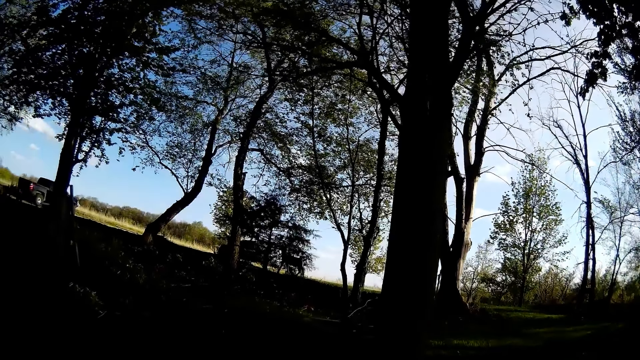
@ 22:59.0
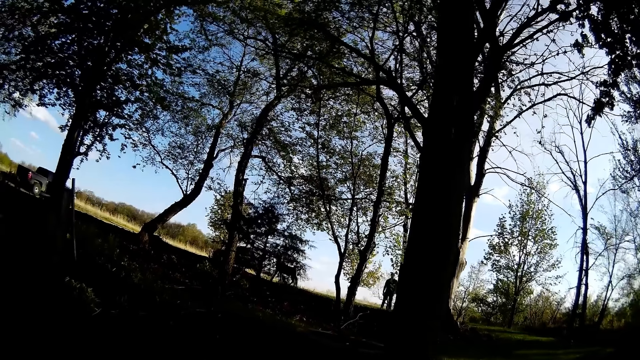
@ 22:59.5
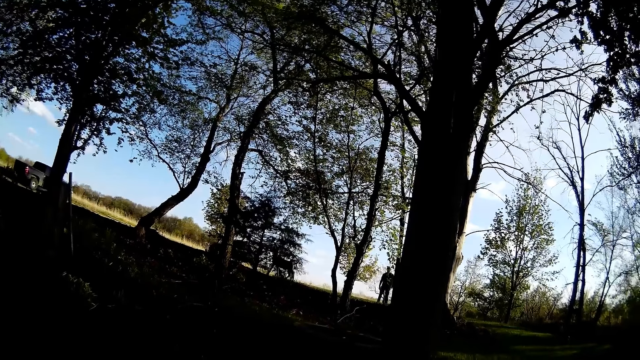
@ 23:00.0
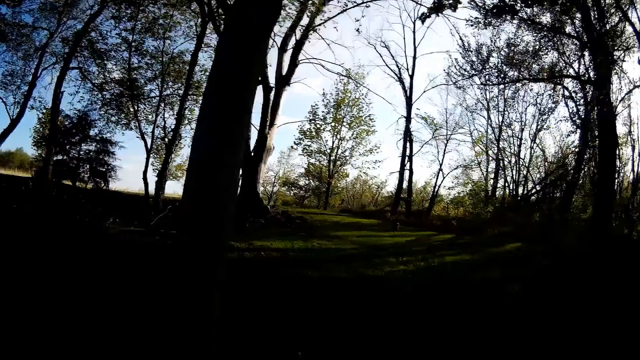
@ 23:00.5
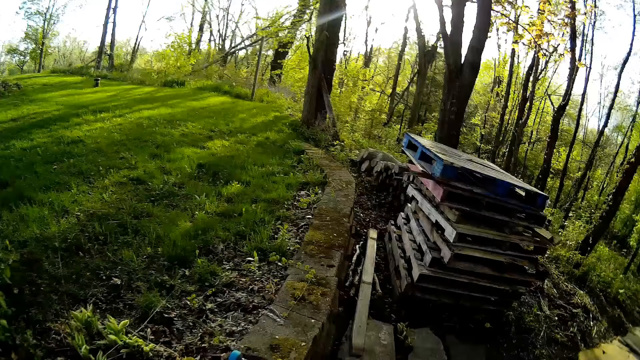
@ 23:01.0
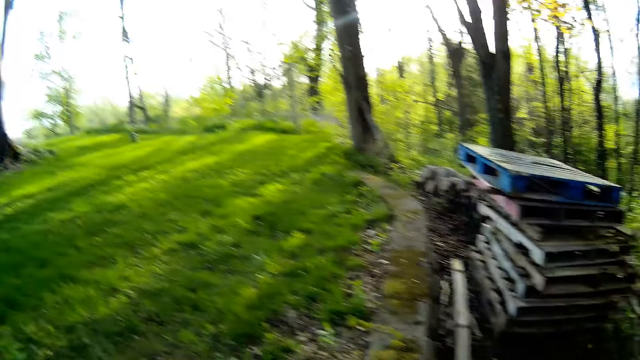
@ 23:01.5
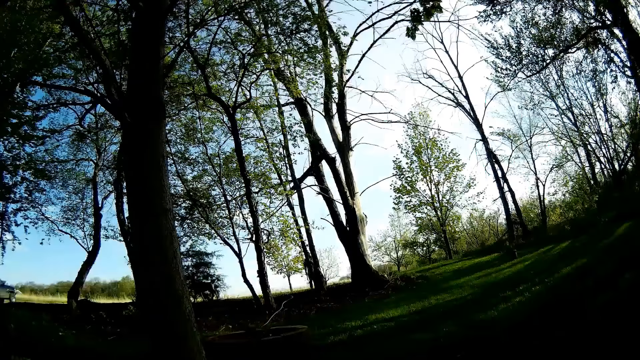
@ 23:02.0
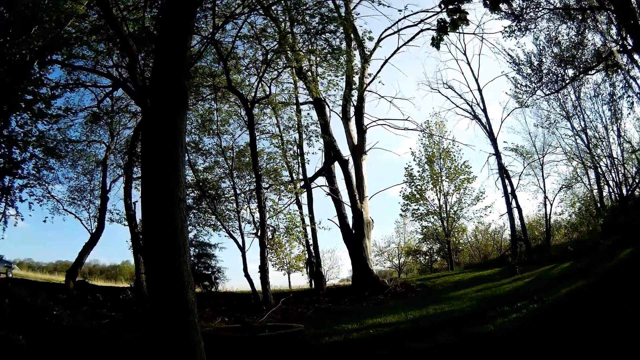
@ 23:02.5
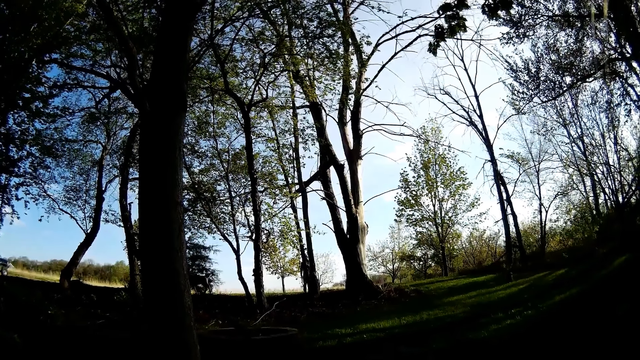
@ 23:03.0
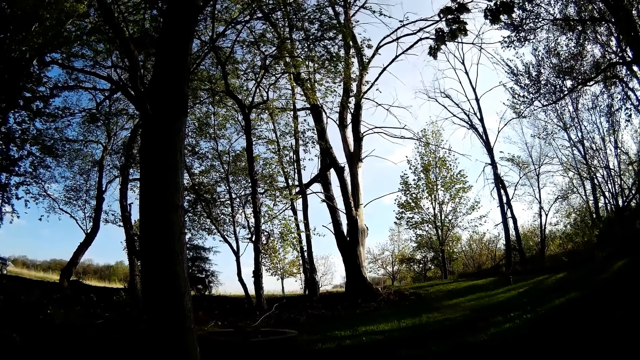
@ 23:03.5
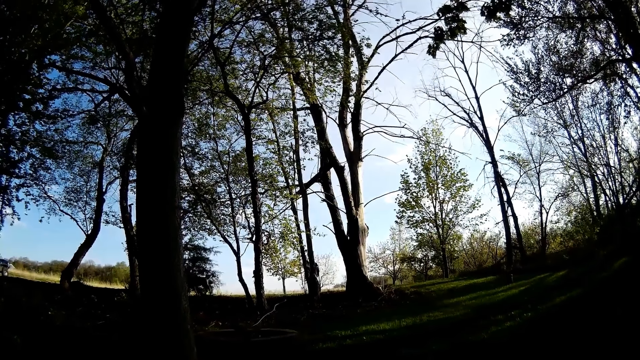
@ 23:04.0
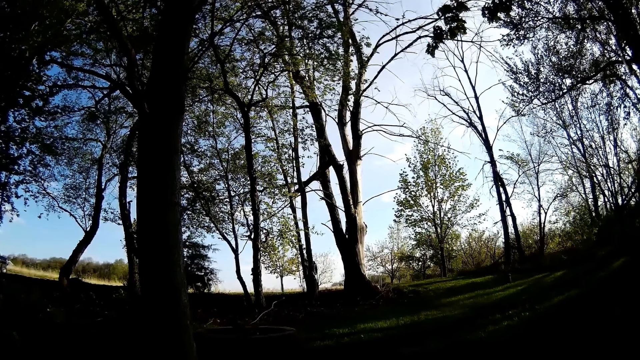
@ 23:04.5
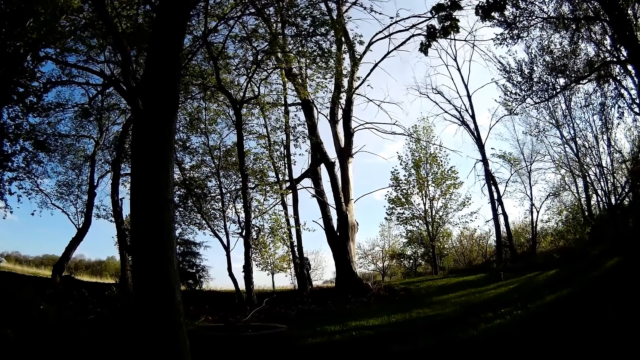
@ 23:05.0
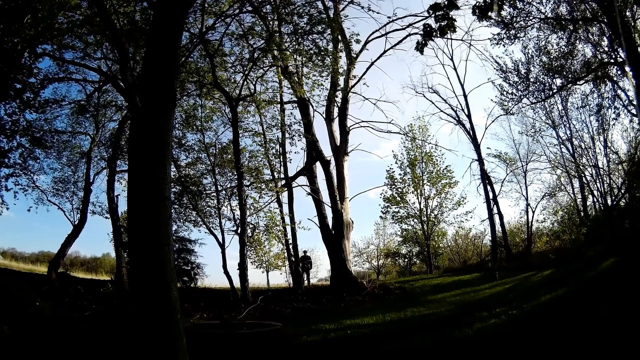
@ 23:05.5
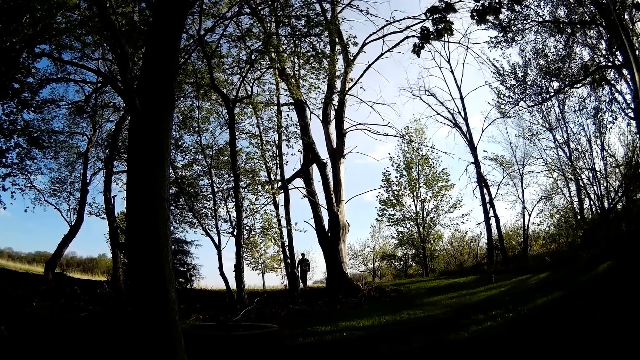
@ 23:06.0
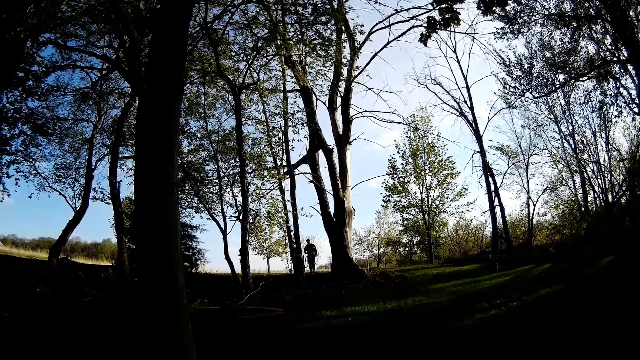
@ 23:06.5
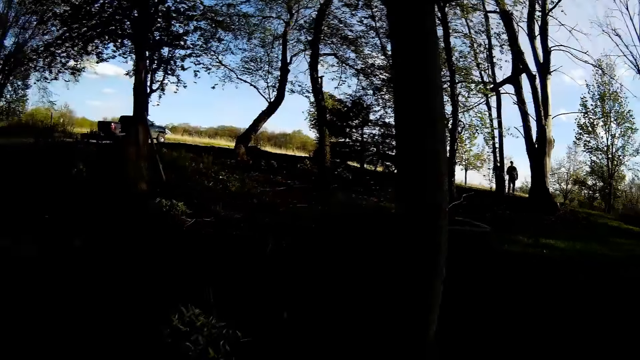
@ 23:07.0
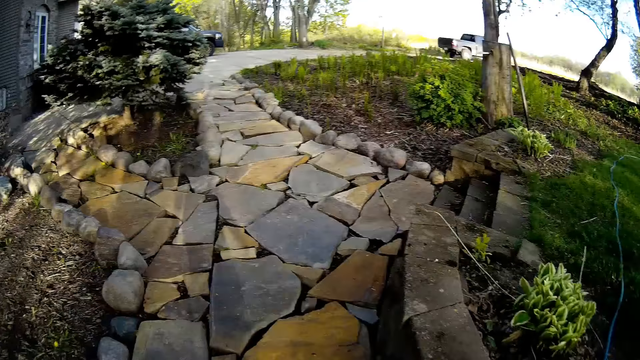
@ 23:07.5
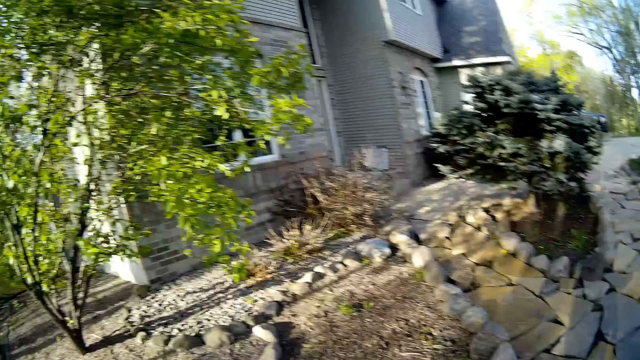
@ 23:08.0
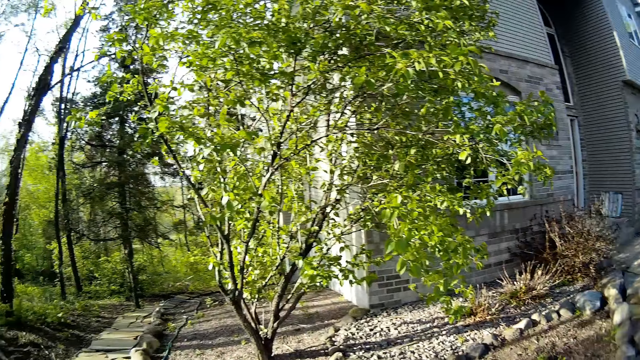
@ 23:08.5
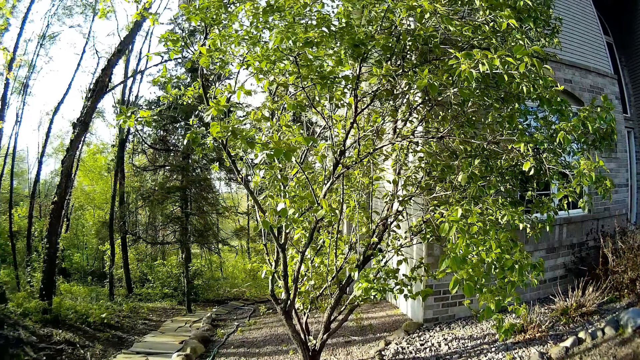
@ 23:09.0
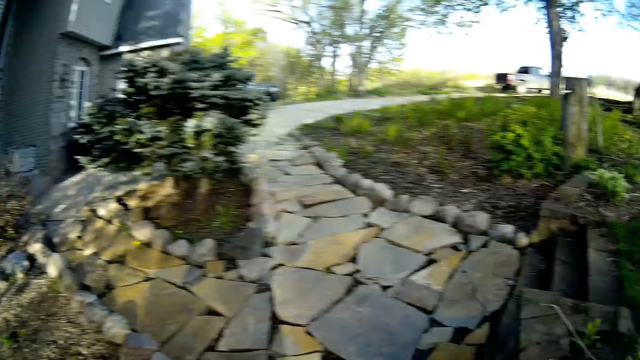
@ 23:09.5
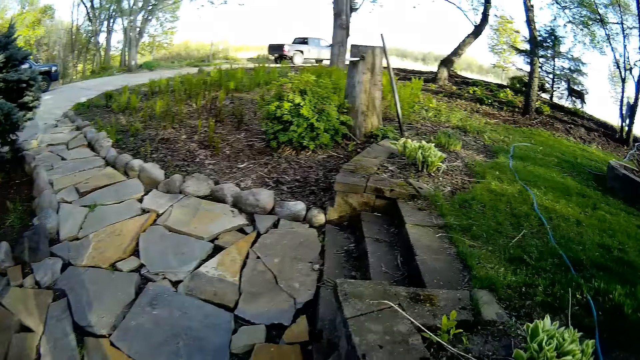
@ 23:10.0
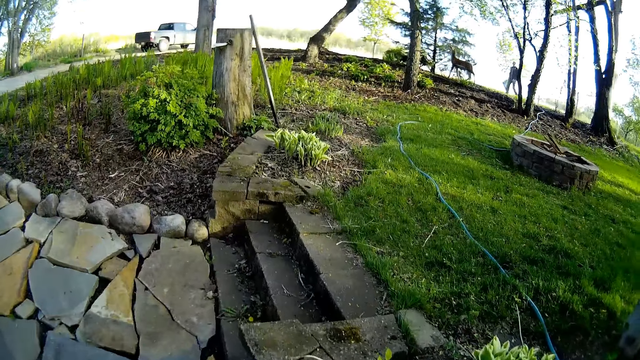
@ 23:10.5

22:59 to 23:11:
The camera wearer looks around in the garden. The person plants seeds in the soil. The camera wearer looks around in the garden.

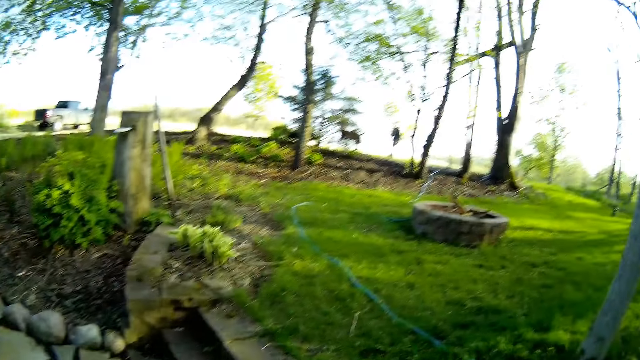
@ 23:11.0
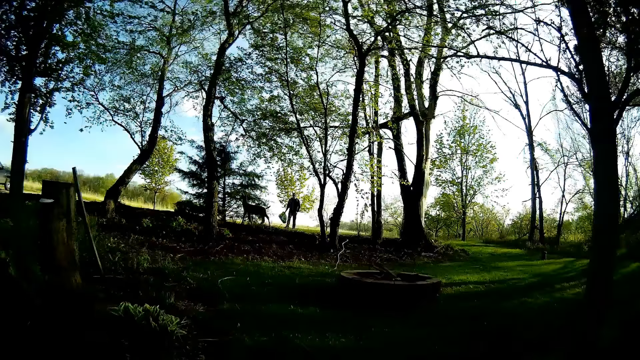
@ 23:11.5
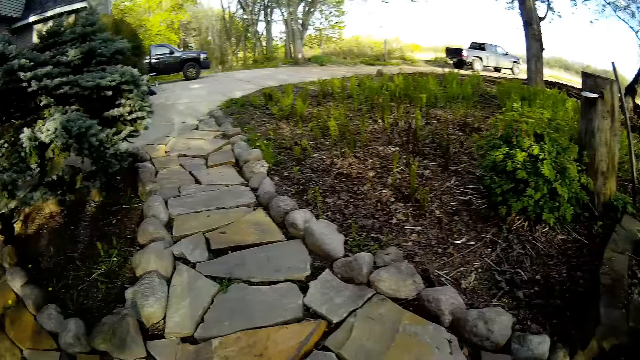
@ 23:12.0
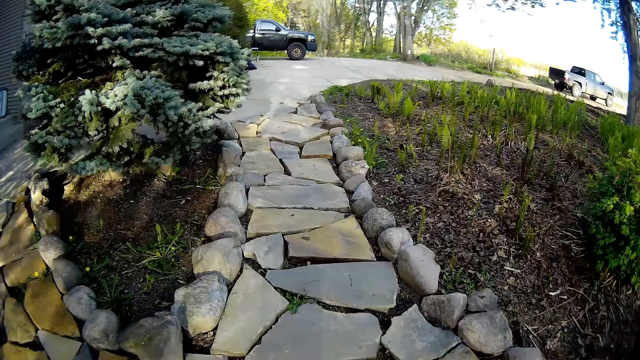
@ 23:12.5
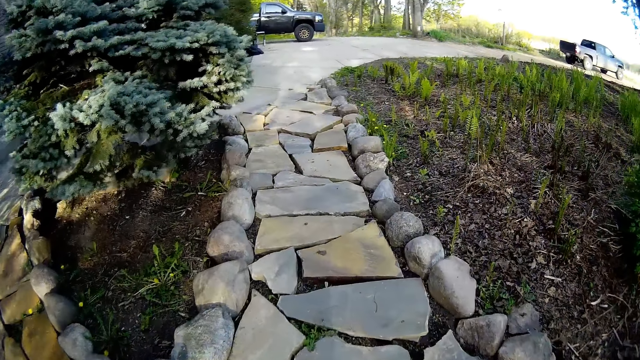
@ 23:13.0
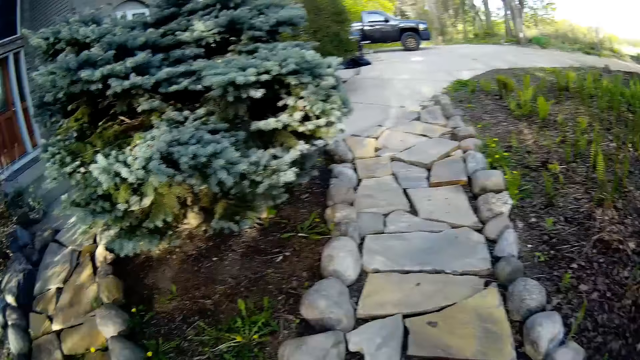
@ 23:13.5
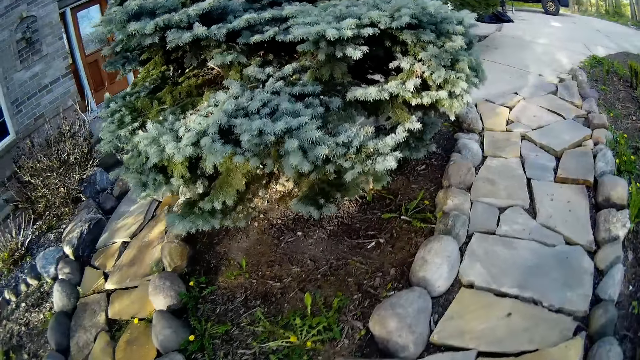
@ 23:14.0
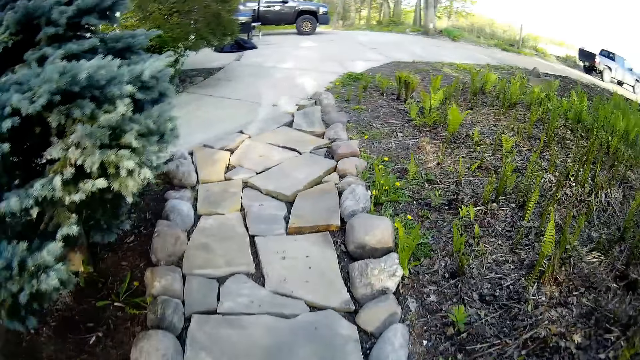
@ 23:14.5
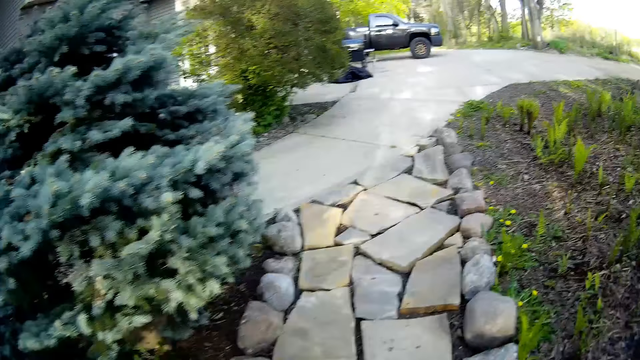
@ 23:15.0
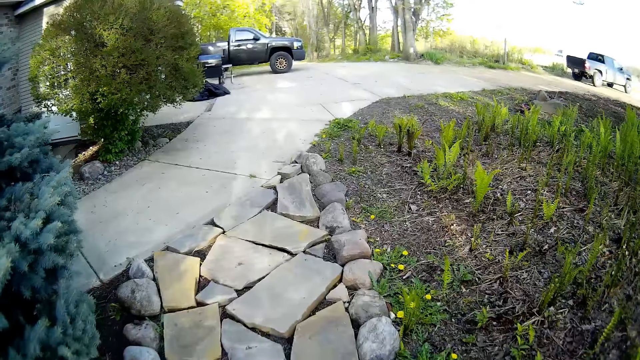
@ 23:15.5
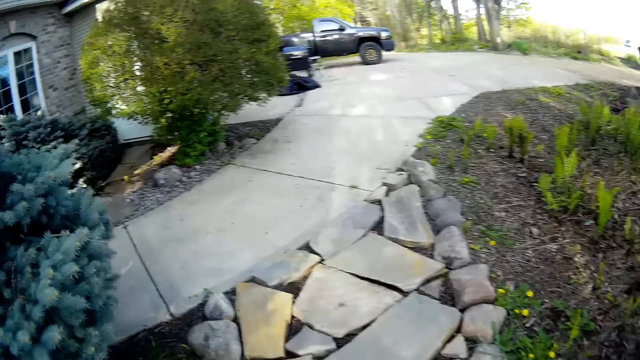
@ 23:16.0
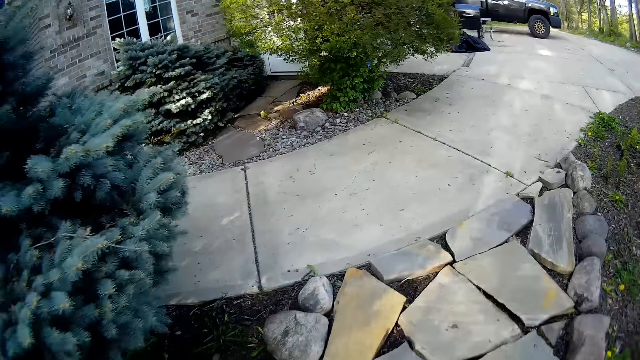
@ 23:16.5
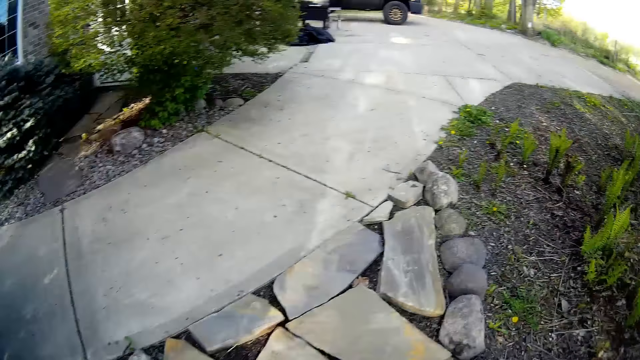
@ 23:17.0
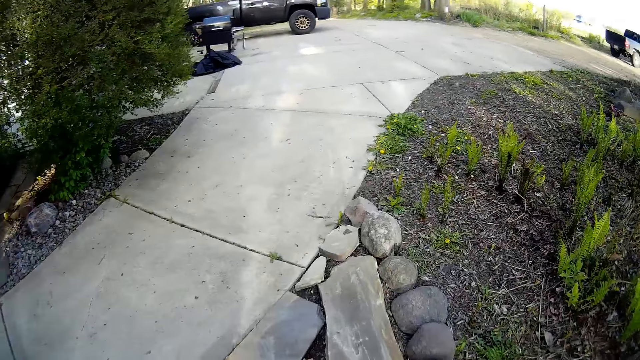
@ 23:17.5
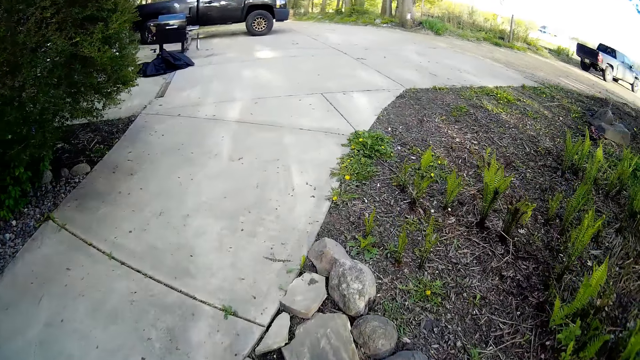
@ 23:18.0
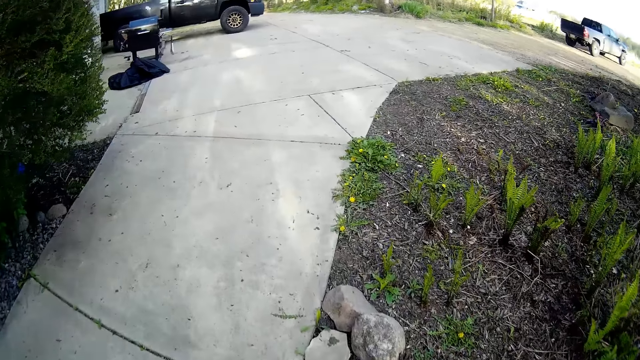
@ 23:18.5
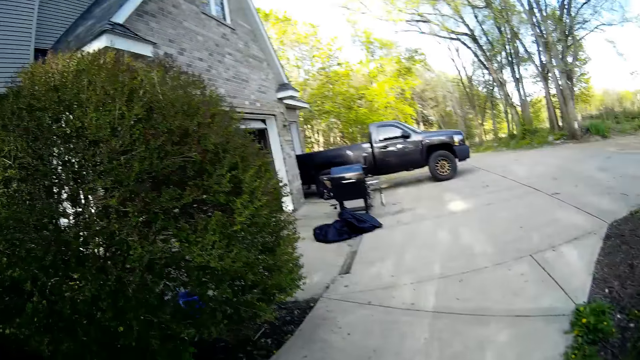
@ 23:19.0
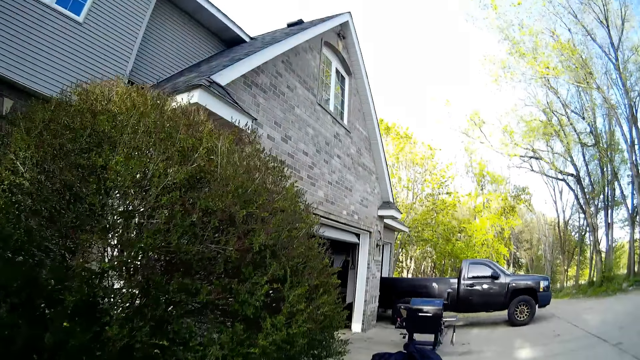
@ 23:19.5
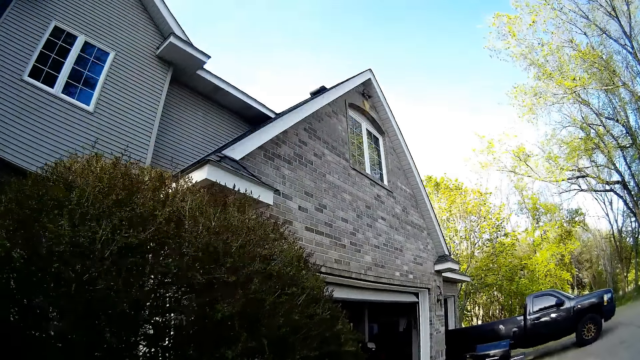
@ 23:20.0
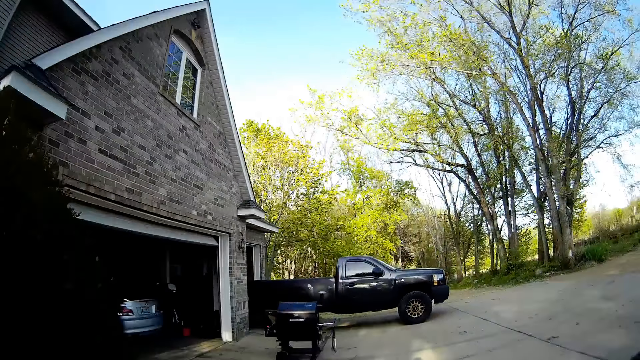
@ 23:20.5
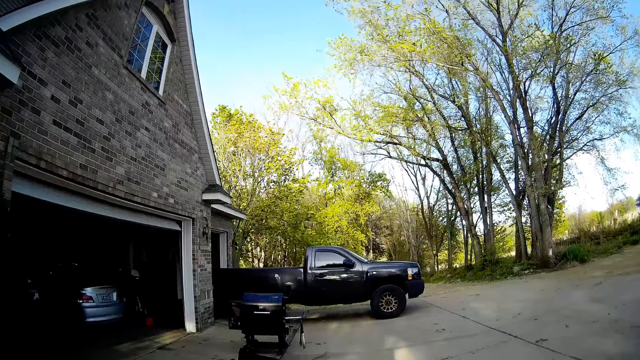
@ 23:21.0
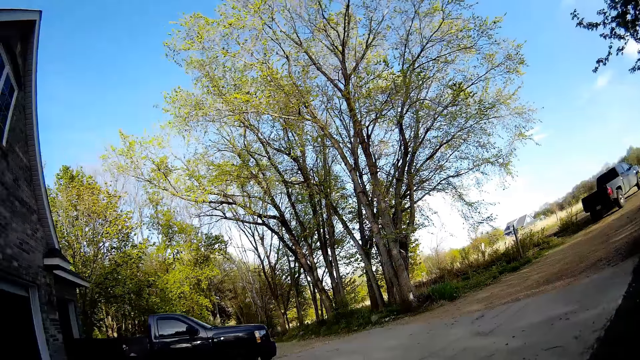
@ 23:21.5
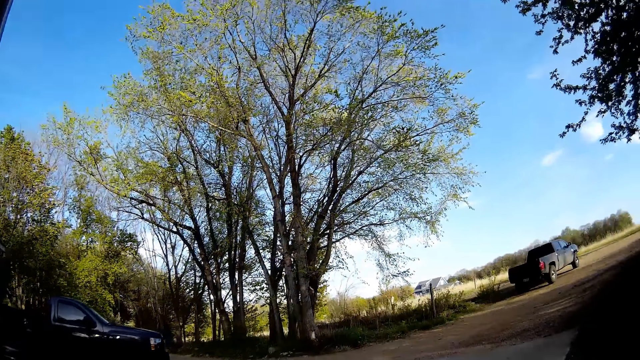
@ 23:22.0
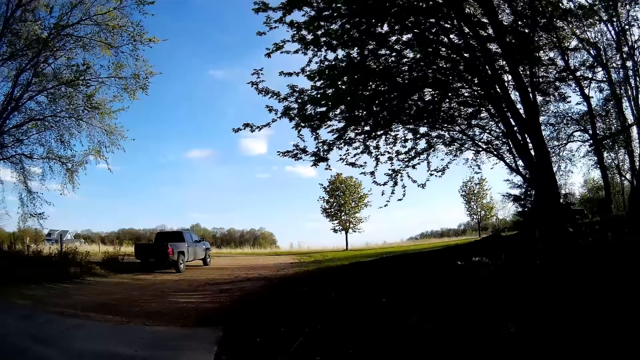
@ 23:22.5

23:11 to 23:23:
The camera wearer walks on the pavements in the garden.
